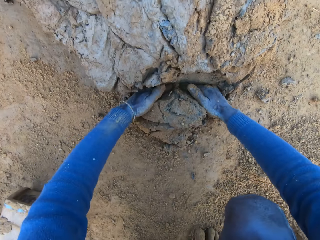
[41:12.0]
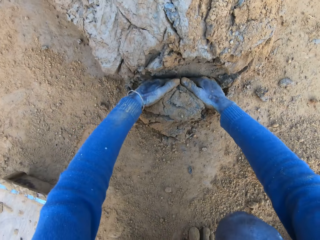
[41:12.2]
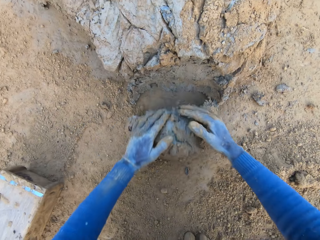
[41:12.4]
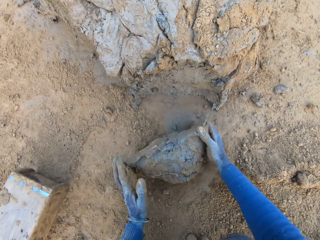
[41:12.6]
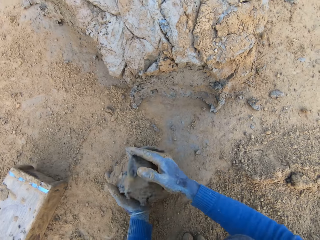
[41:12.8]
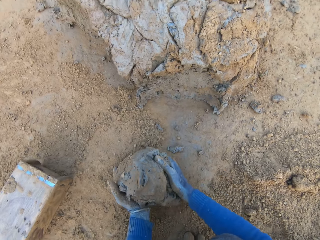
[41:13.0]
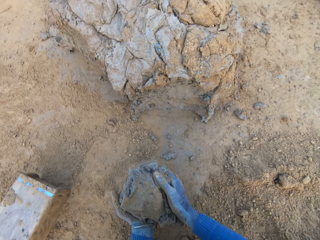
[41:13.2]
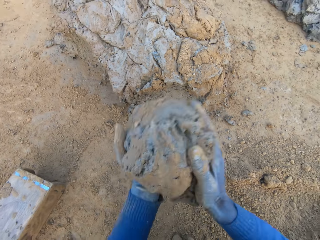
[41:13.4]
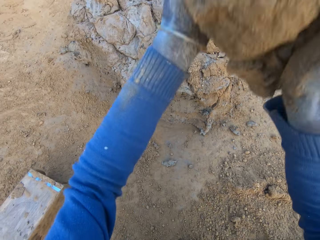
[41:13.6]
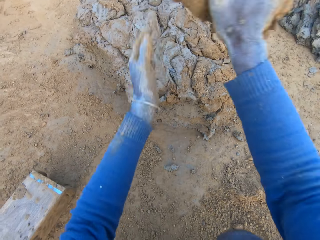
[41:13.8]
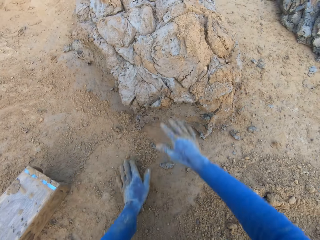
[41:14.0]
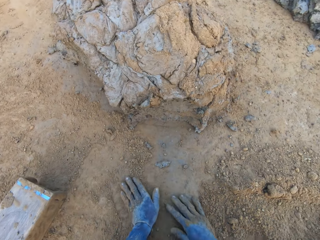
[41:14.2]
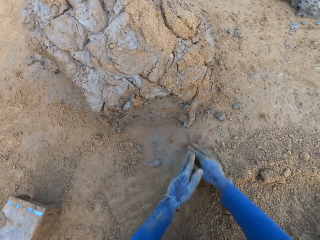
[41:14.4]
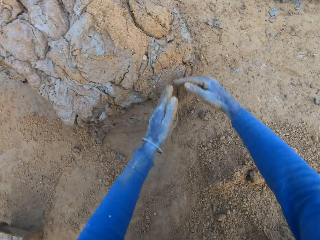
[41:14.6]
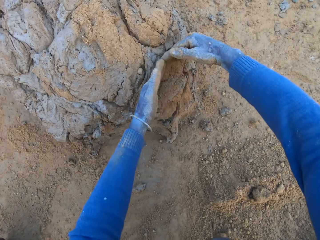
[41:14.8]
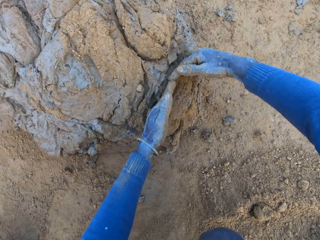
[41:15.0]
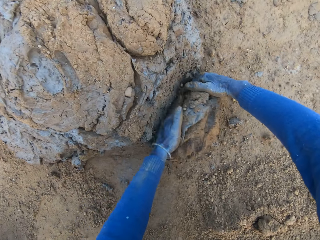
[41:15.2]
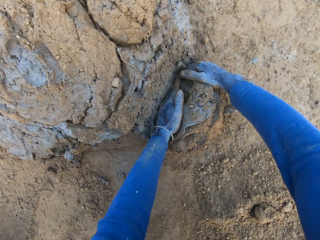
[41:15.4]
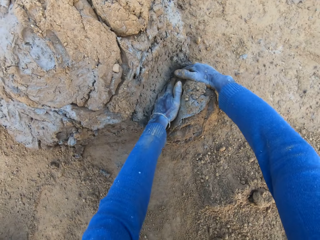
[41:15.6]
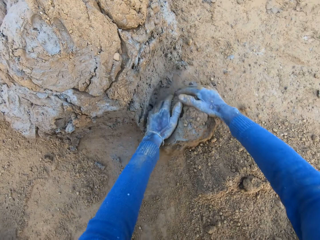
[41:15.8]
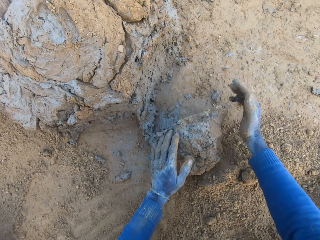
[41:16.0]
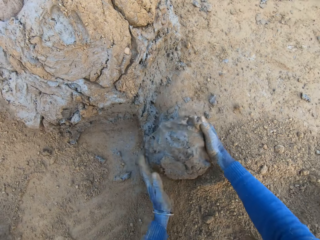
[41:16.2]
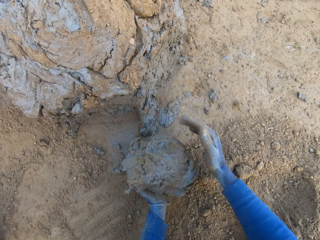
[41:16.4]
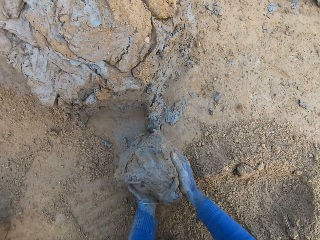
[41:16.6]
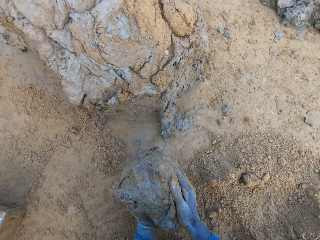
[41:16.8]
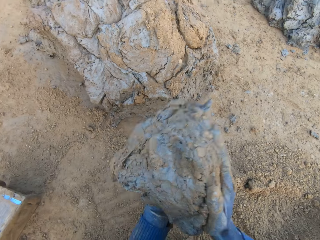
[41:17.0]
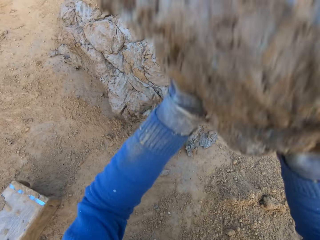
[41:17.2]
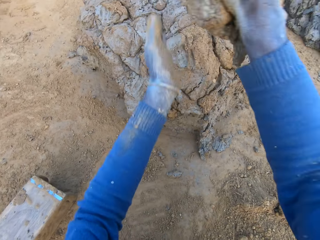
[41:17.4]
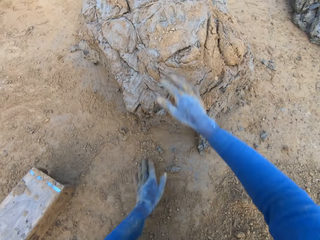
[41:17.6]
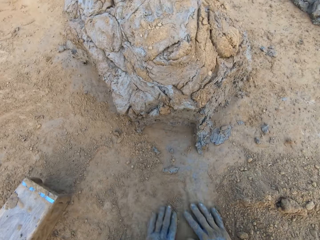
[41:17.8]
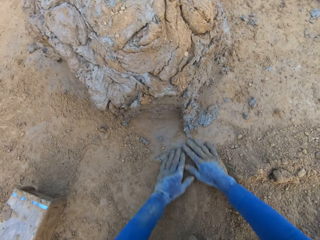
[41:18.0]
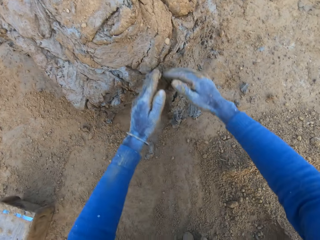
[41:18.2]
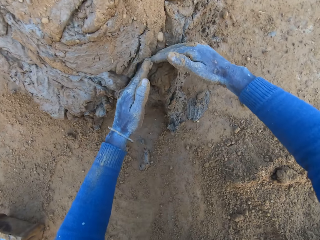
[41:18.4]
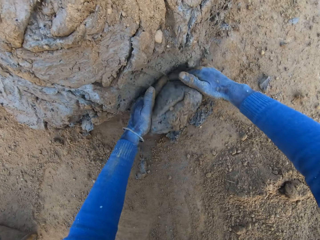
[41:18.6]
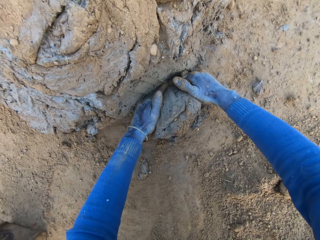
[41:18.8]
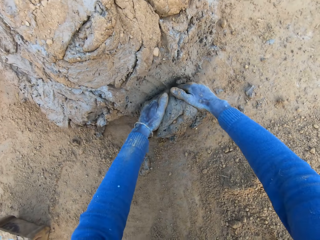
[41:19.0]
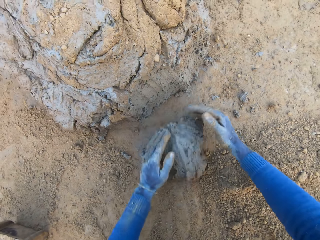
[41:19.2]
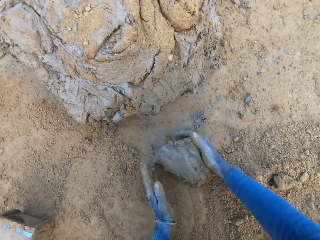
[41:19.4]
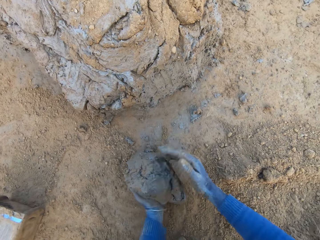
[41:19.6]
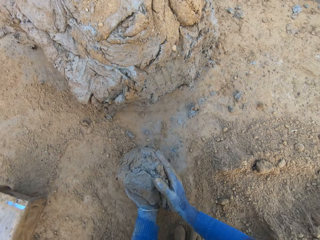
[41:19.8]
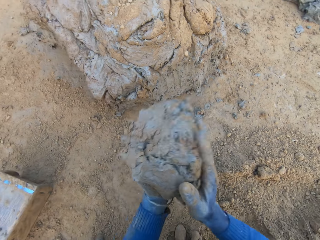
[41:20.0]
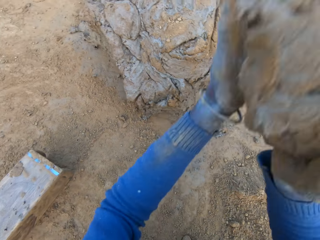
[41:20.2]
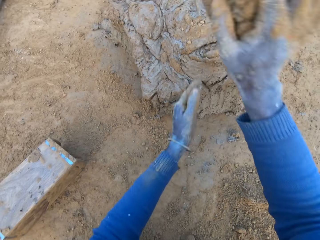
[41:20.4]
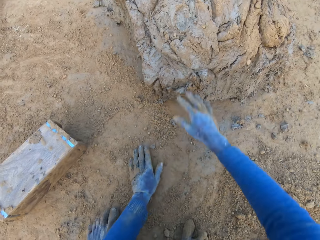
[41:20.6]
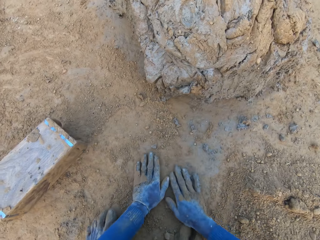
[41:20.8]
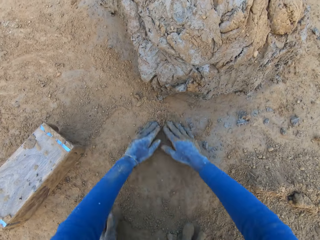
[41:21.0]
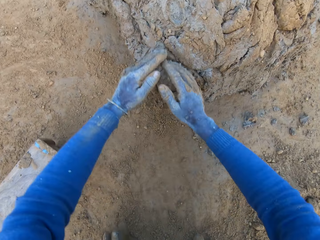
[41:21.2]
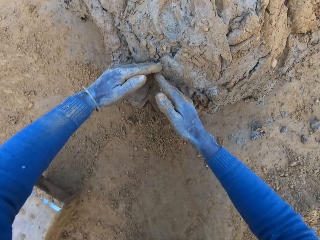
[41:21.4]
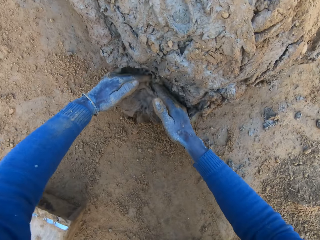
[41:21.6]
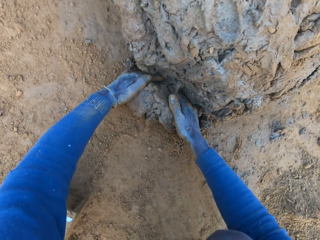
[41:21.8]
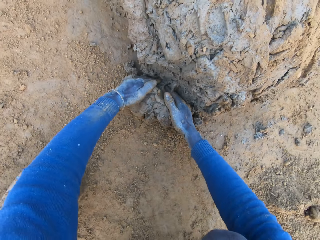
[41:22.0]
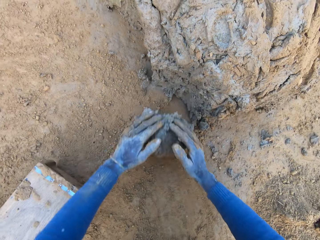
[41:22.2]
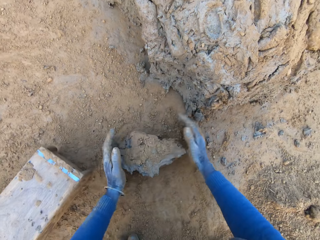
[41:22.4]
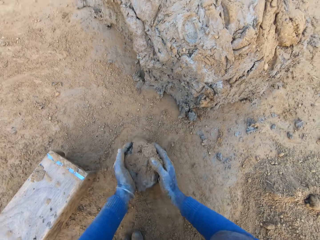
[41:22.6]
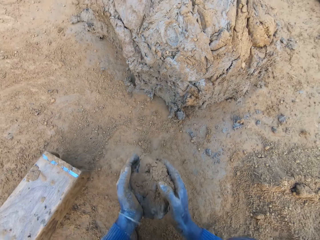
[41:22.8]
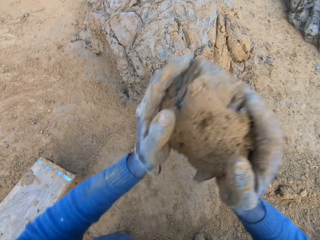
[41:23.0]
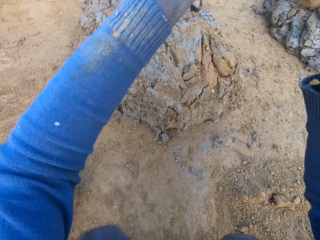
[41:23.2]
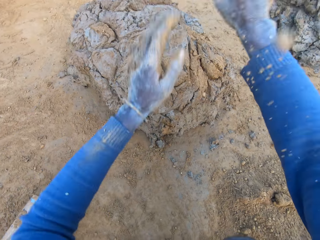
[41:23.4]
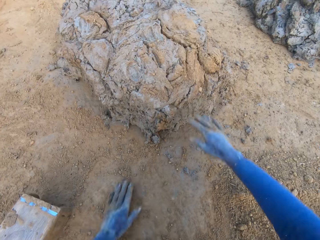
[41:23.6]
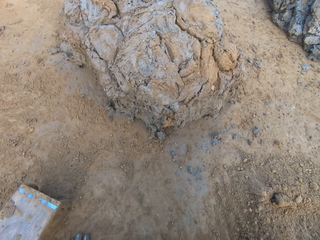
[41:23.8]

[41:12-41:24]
The camera wearer presses on the clay or concrete with his hands and lifts up the clay. He drops the concrete in his hands on the heap of concrete on the ground. He drags his hands on the sand and moves his hands towards the clay. He cuts a portion of the concrete from the heap of concrete with his hands. He presses on the clay with his hands and lifts up the clay. He drops the concrete in his hands on the heap of concrete on the ground. He drags his hands on the sand and moves his hands towards the clay. He cuts a portion of the concrete from the heap of concrete with his hands. He presses on the clay with his hands and lifts up the clay. He drops the concrete in his hands on the heap of concrete on the ground. He drags his hands on the sand and moves his hands towards the clay. He cuts a portion of the concrete from the heap of concrete with his hands. He lifts up the clay. He drops the concrete in his hands on the heap of concrete on the ground.

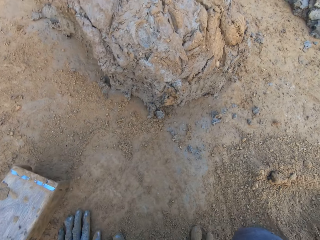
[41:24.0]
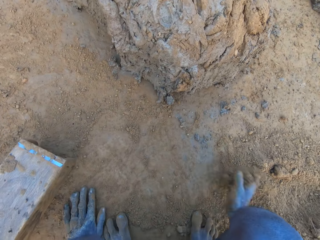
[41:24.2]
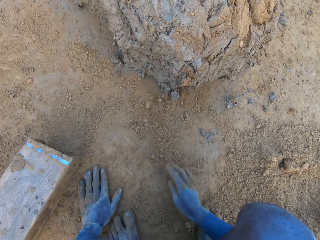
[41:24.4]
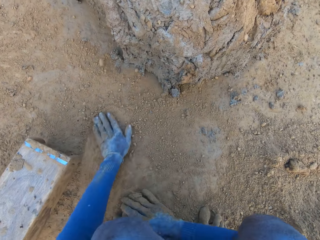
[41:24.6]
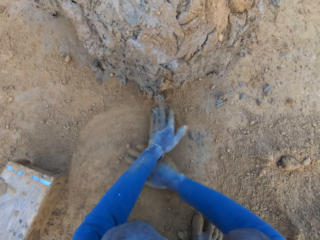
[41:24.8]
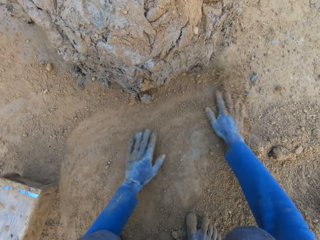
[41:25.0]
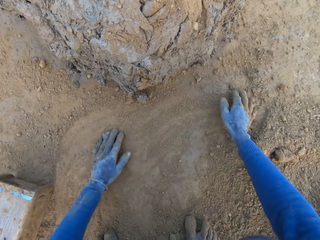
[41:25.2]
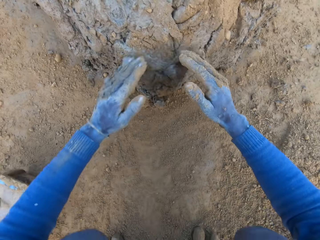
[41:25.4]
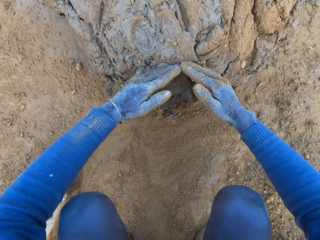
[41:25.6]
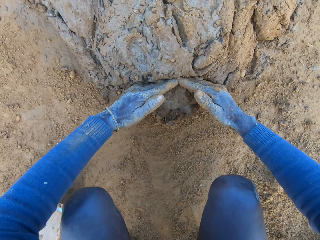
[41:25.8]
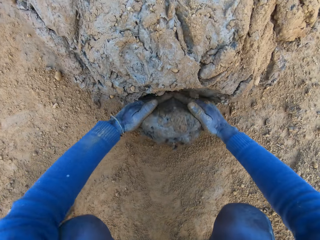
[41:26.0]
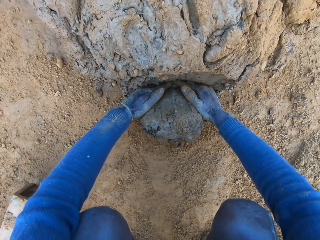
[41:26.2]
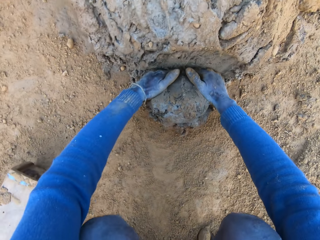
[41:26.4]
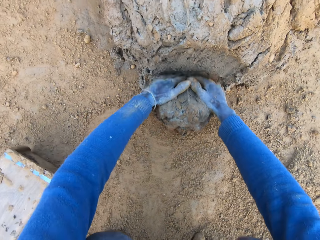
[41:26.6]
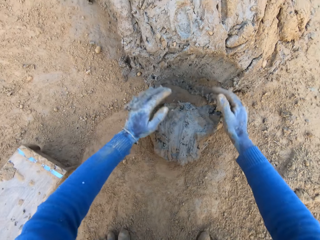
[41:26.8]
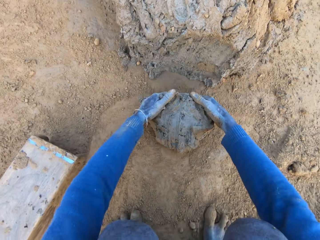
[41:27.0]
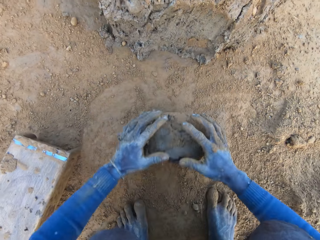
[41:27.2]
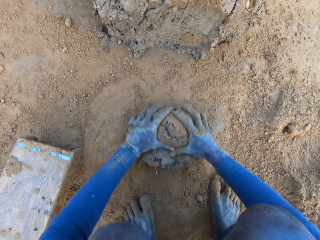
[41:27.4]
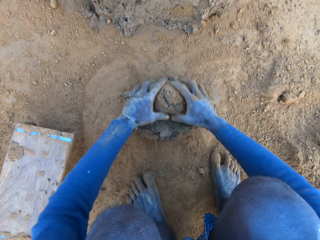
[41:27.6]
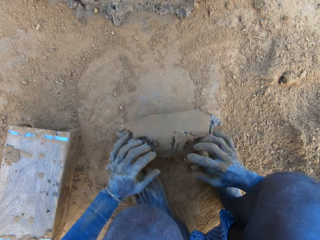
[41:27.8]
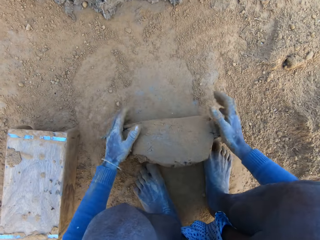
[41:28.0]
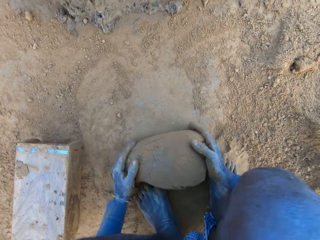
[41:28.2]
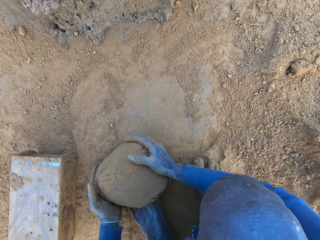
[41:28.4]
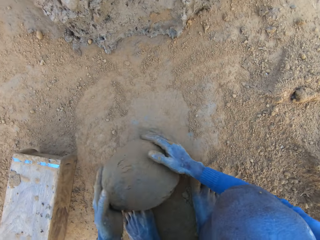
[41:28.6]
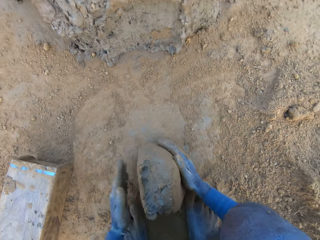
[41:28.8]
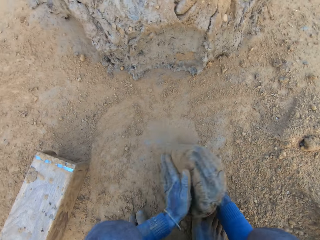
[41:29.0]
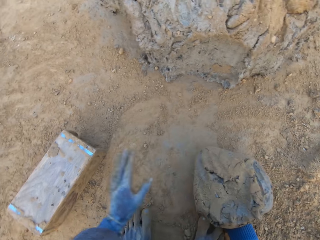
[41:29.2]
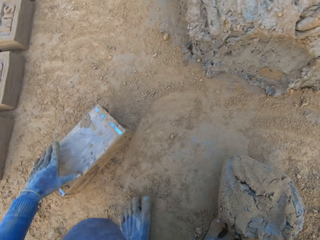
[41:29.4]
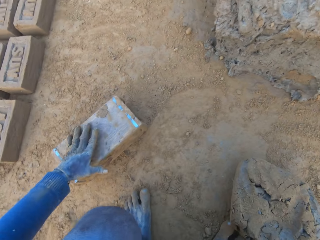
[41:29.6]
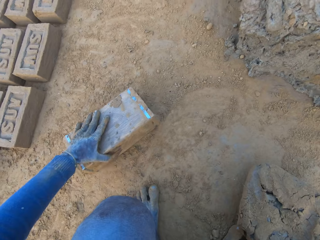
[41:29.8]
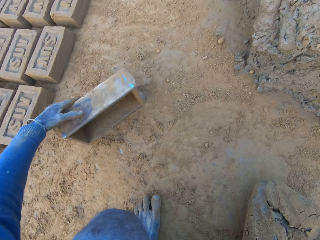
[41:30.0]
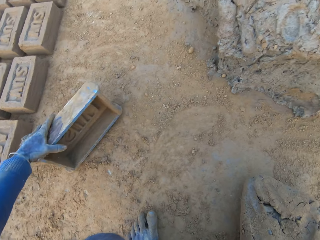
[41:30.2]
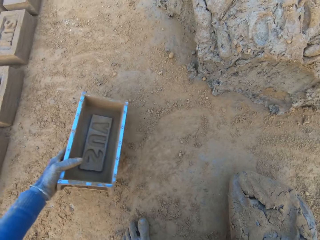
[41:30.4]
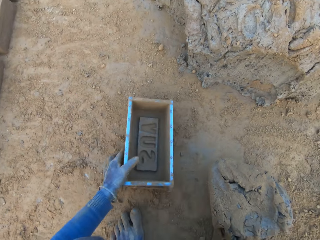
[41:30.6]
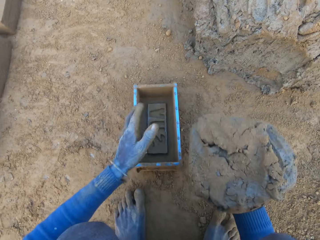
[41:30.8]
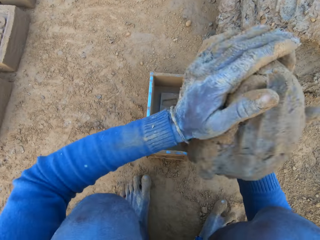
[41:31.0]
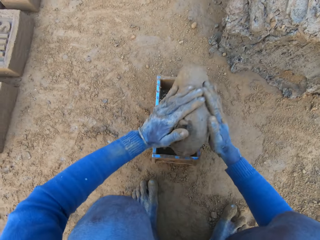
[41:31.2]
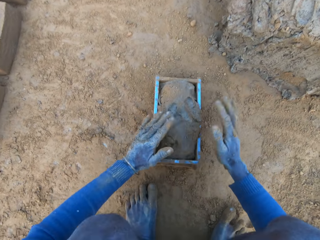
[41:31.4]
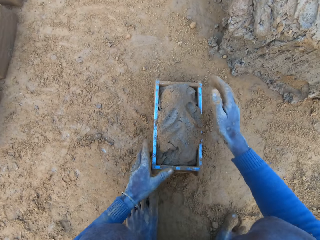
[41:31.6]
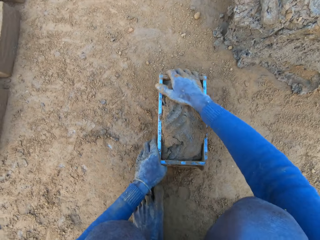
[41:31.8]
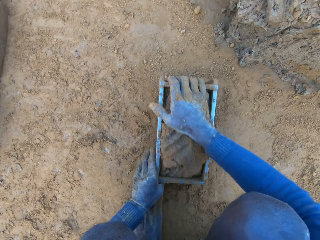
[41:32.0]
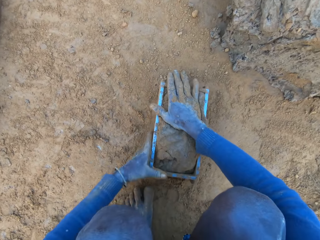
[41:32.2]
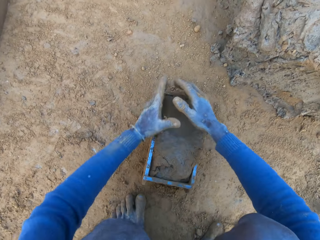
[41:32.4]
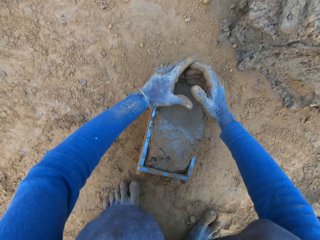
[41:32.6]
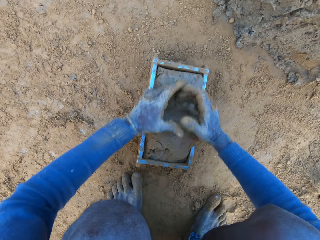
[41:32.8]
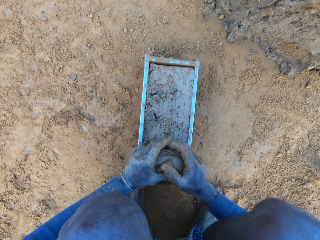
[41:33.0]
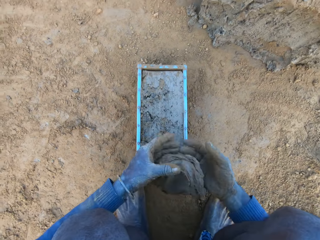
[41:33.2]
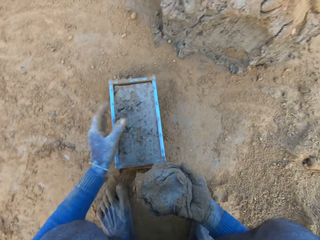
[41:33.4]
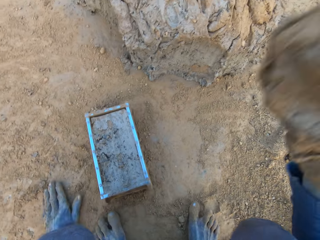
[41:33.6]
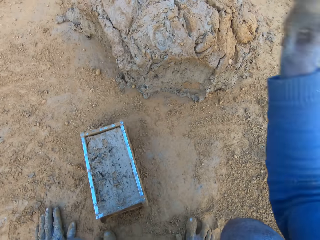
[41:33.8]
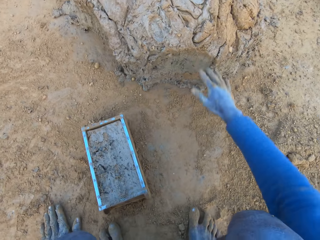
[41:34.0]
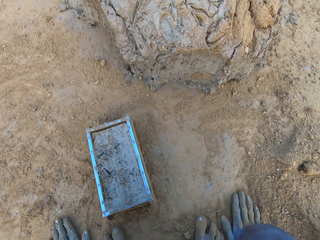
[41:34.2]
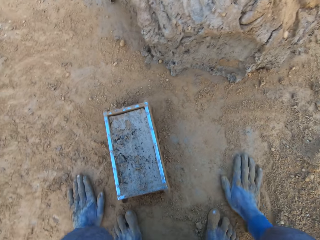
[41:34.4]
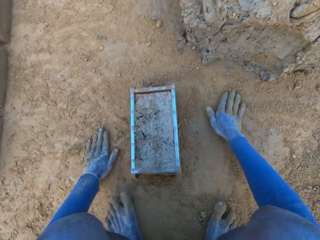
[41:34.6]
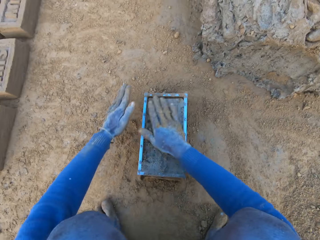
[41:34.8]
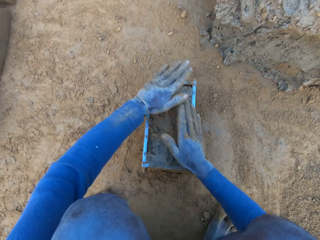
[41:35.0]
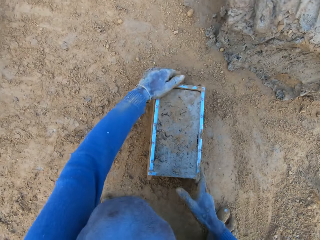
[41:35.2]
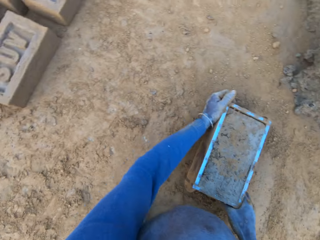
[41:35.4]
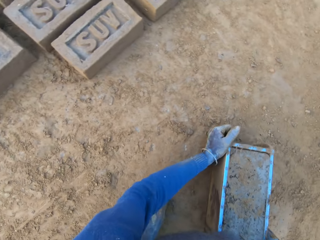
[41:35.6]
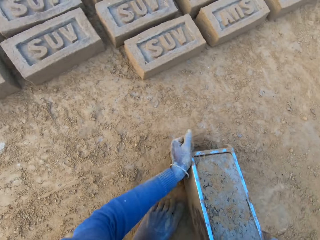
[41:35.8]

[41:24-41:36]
The camera wearer drags his hands on the sand. He moves his hands towards the clay or concrete. He cuts a portion of the concrete from a heap of concrete with his hands. He rolls the clay on the sand. He mixes the concrete with his hands. He moves his hand forward and pulls the container or iron brick mold towards him. He shifts the iron brick mold on the ground with his left hand. He lifts up the clay, raises his hand, and holds the clay with both his hands. He drops the concrete in the iron brick mold. He holds the container with both his hands and adjusts the container. He cuts the excess clay with his hands. He removes the excess concrete from the iron brick mold. He places the clay on his other hand and picks up the clay. He drops the excess concrete on the heap of concrete on the ground. He drags his hands on the sand, holds the clay in the container with his hand, holds the clay with both his hands, and picks up the container.
